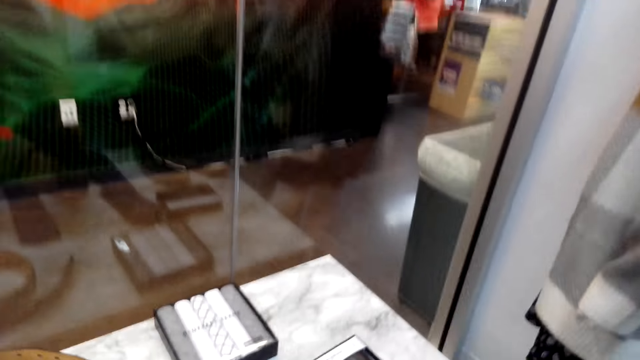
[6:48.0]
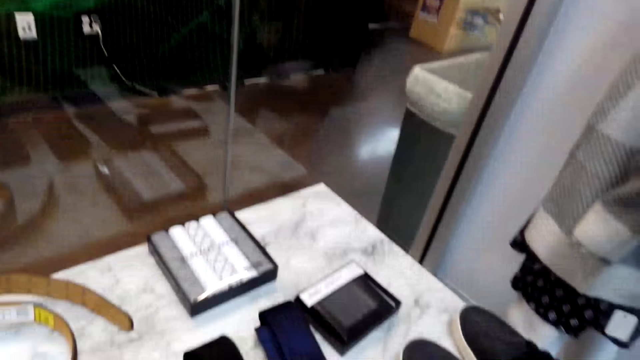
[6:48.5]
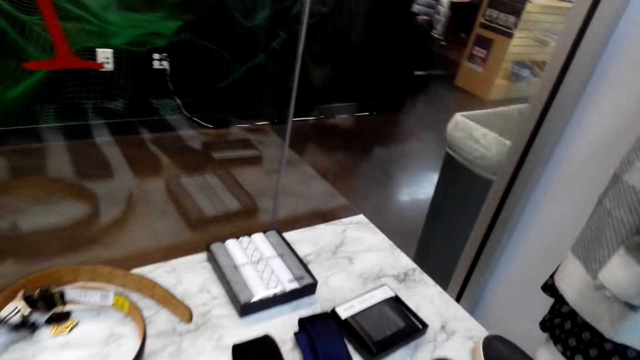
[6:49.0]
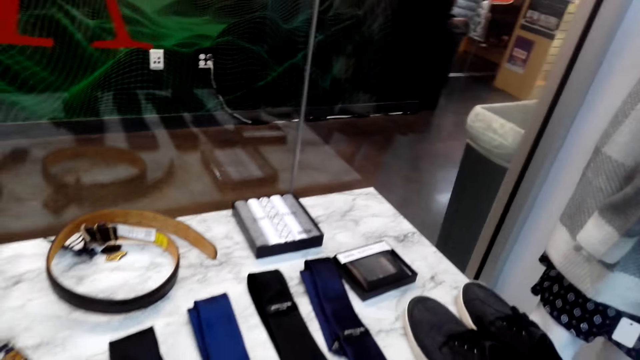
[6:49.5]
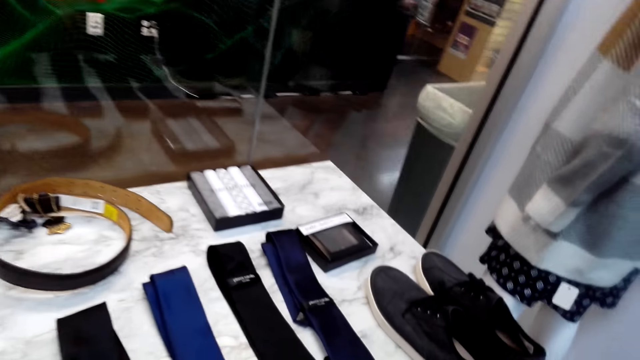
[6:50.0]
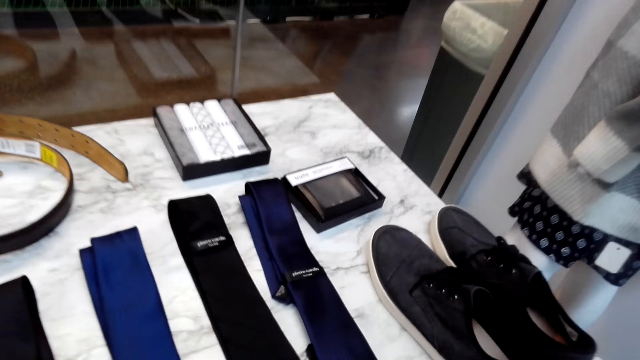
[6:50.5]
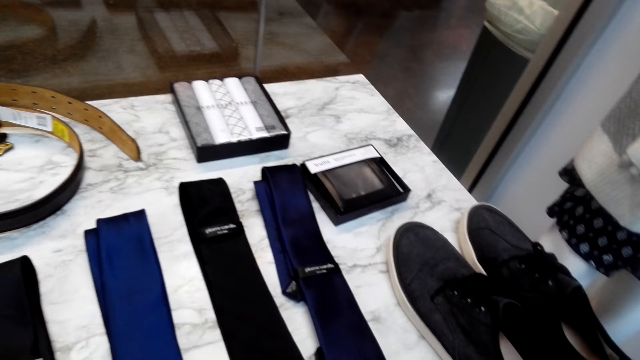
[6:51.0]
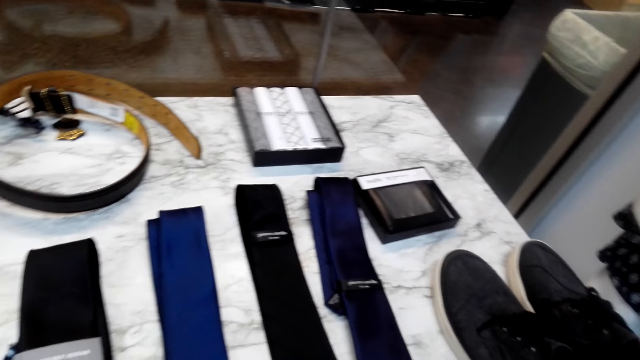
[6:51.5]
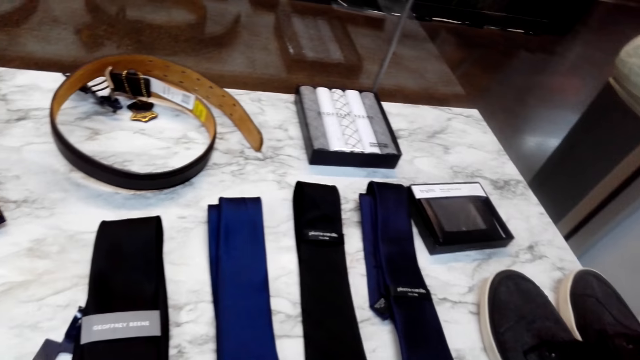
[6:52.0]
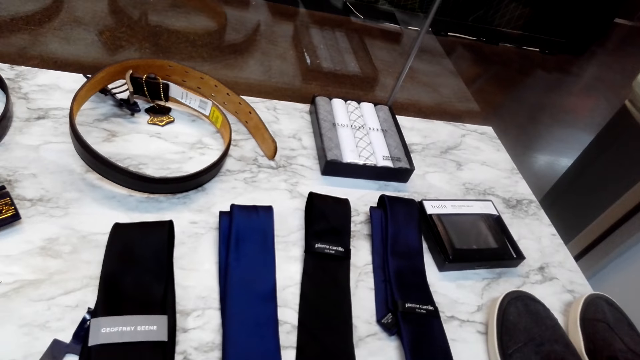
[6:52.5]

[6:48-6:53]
The camera wearer lowers the tie.

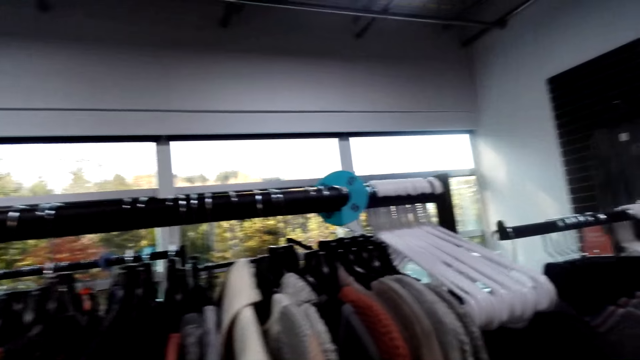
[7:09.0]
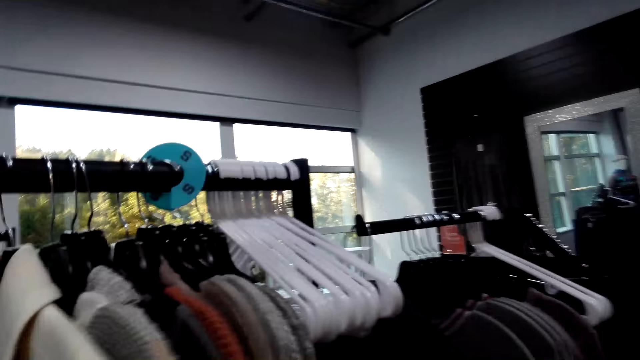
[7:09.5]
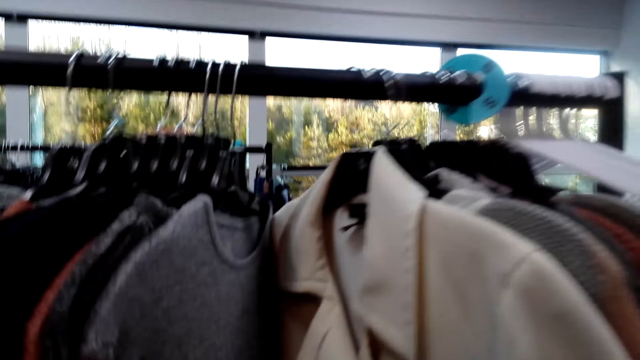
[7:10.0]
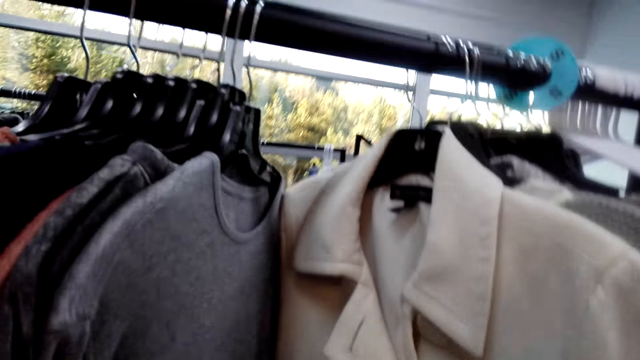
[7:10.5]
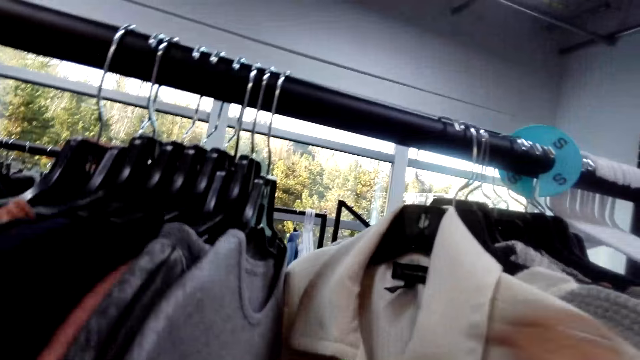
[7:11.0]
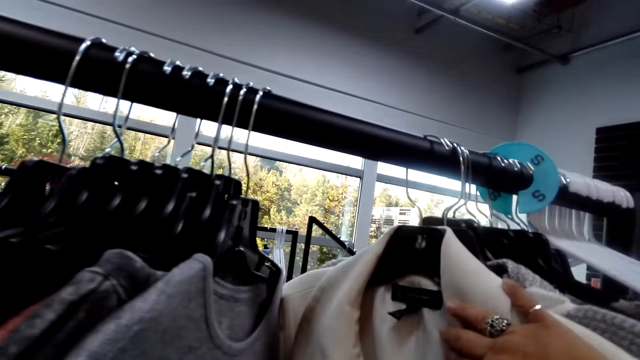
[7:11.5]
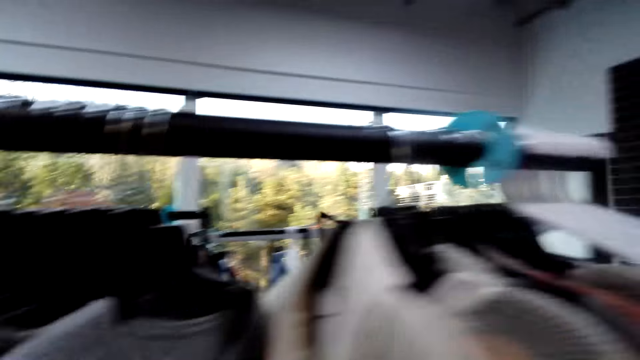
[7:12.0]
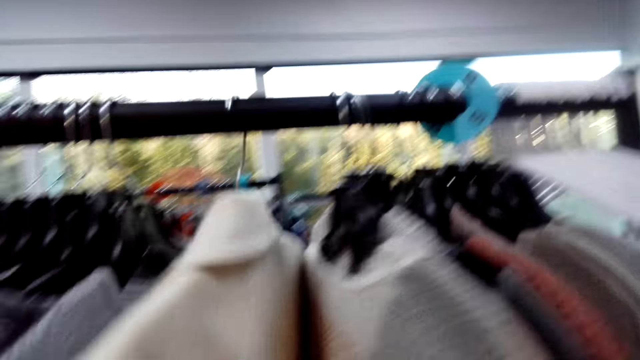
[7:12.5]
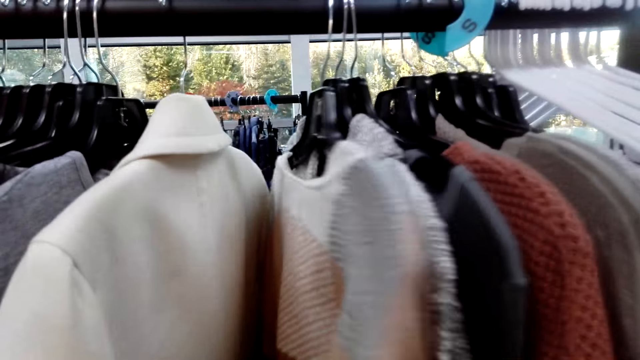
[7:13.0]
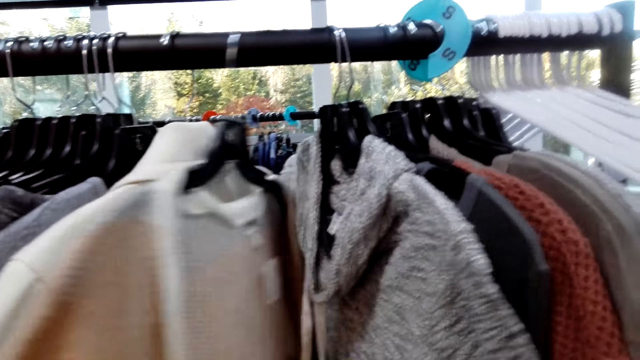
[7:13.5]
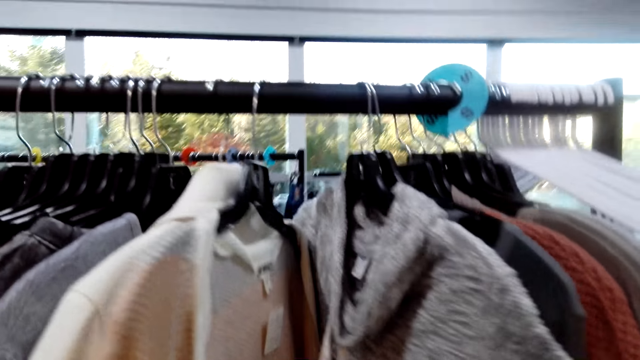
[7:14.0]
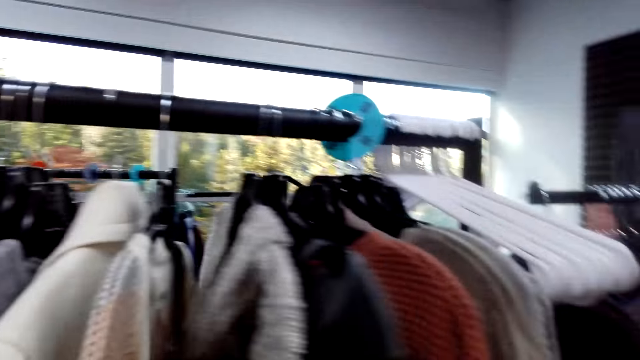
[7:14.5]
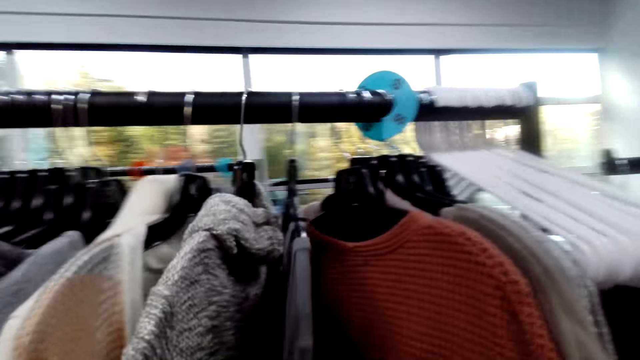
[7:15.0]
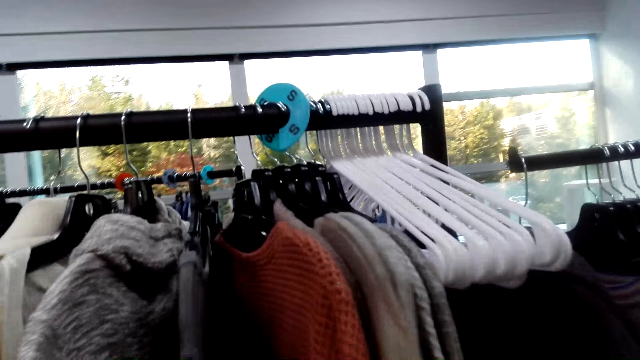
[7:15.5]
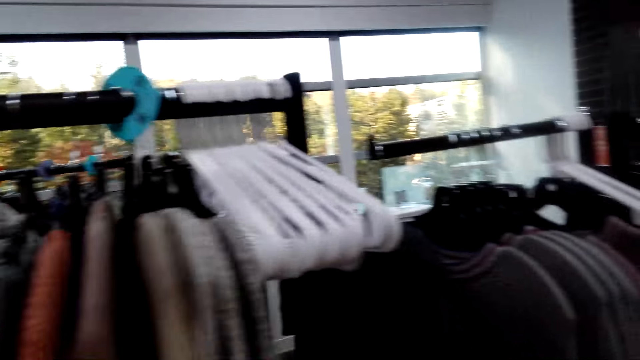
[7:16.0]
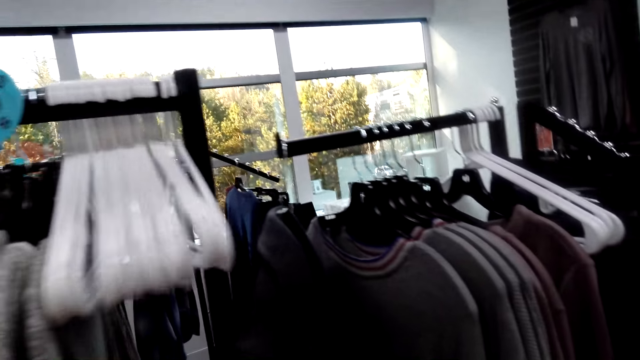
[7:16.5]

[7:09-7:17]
The camera wearer looks through clothes.

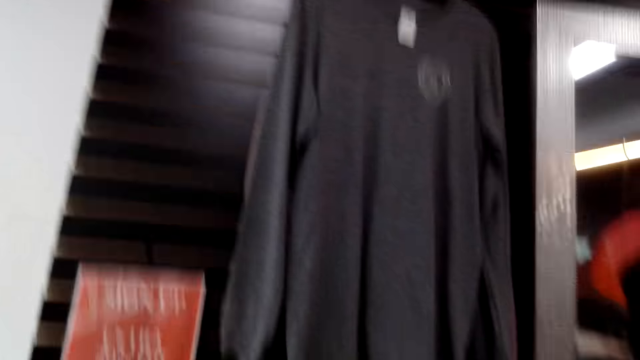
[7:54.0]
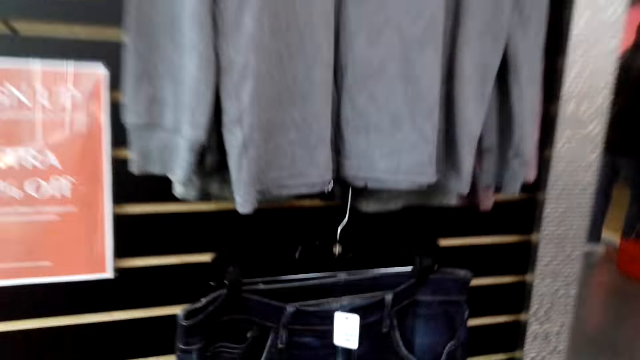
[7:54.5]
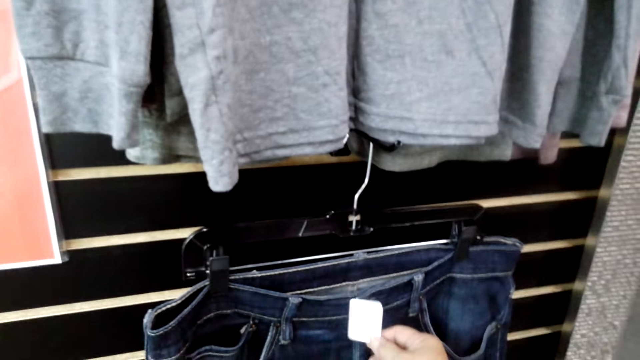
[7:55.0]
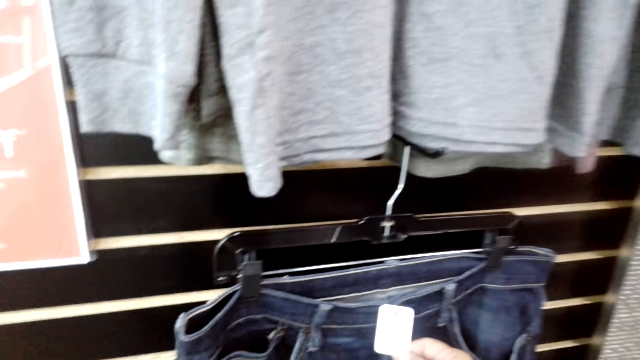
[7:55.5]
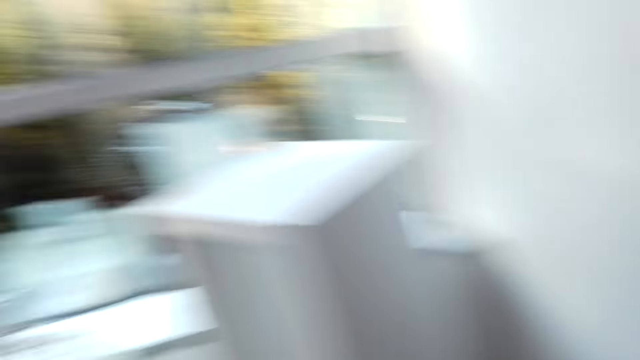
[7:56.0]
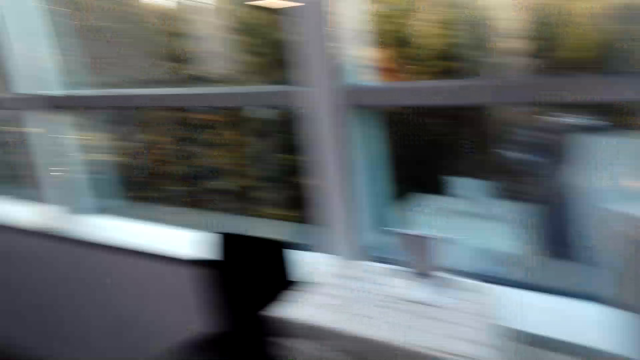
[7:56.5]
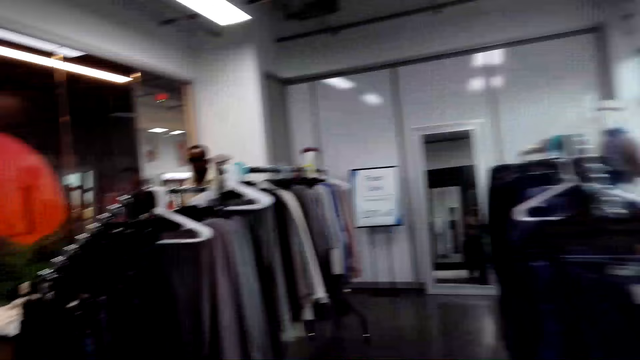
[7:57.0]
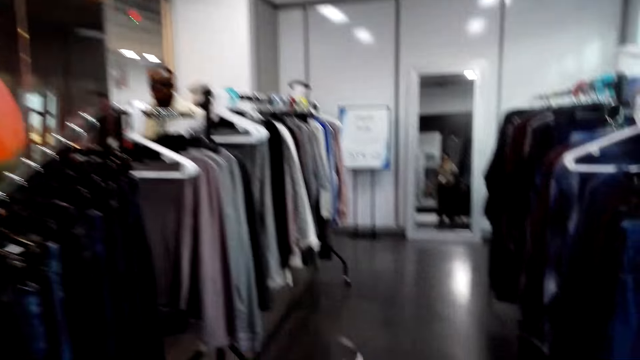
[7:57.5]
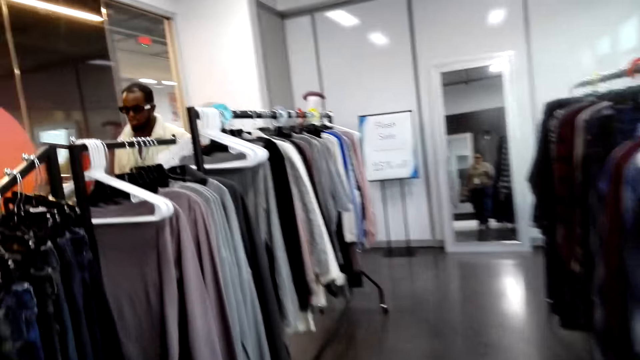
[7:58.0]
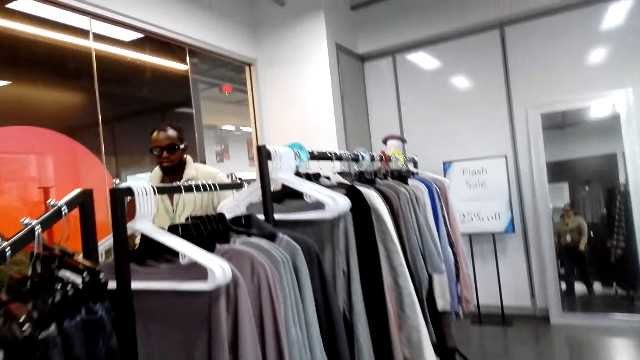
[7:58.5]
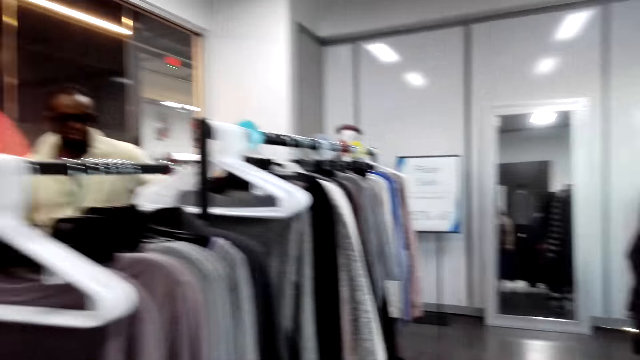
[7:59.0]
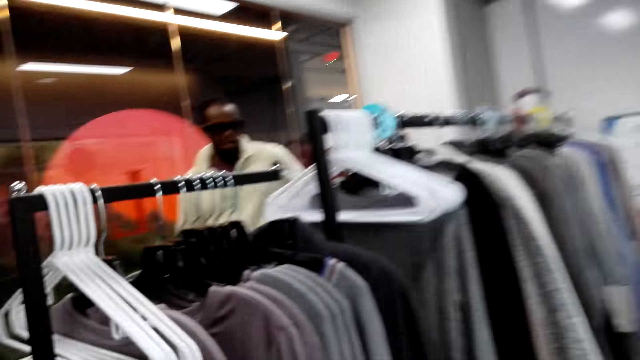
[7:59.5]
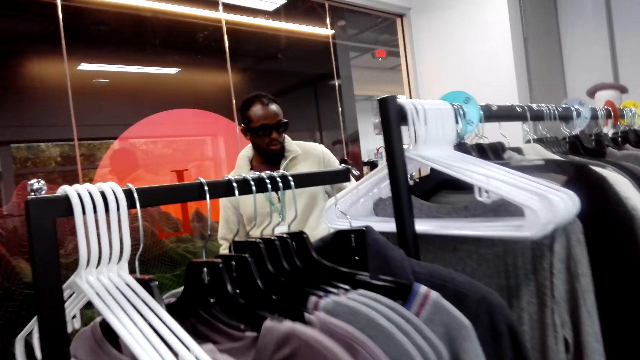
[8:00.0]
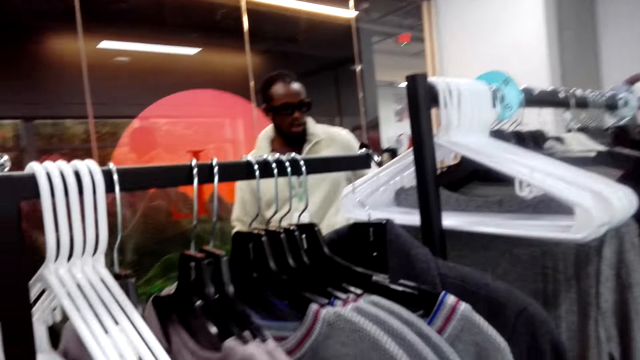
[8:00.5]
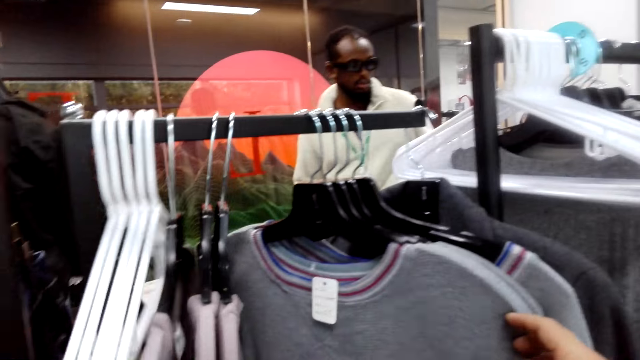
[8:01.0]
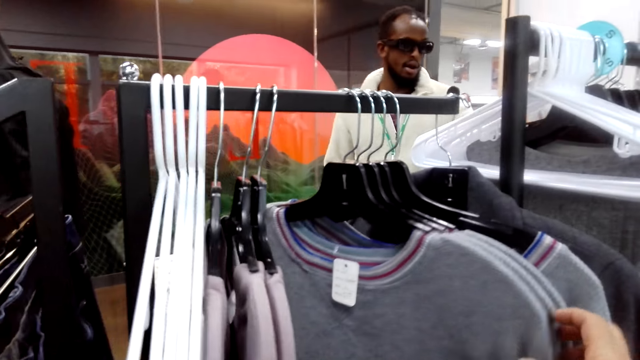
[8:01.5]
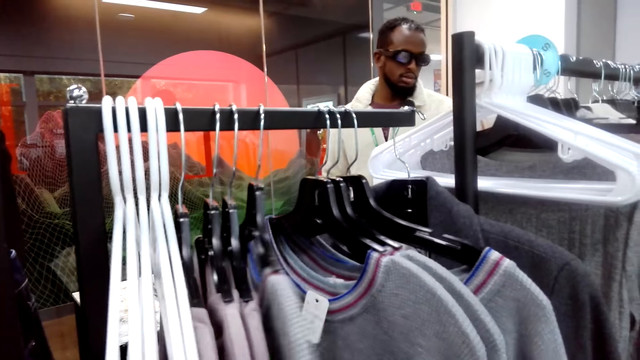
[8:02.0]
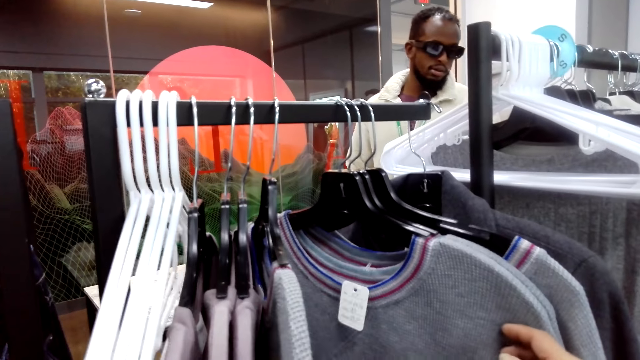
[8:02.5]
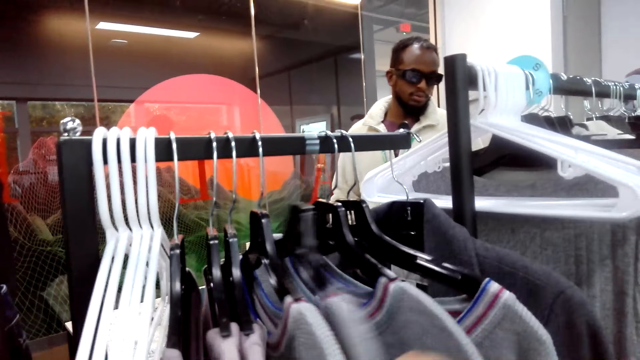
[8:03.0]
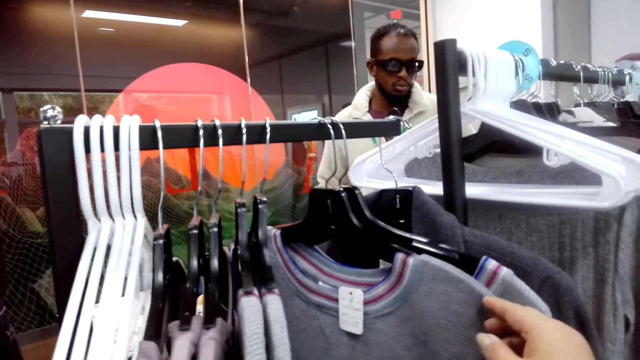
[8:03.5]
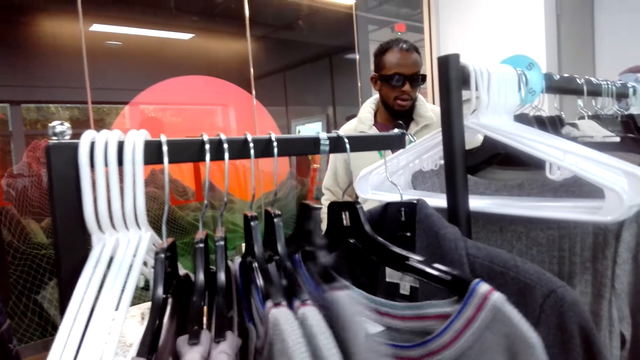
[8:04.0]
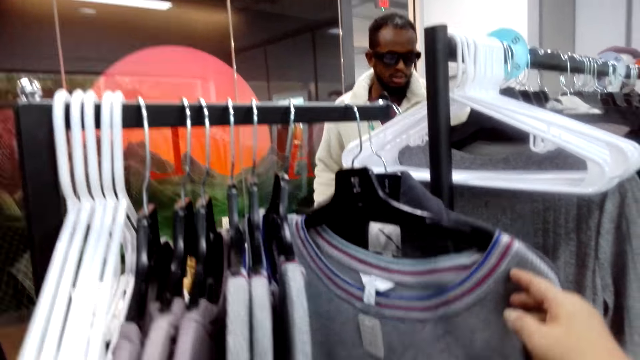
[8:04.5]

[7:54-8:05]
The camera wearer touches the clothes tag. They look through the clothes.
